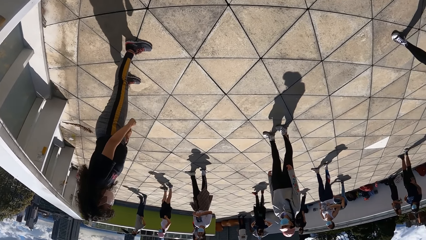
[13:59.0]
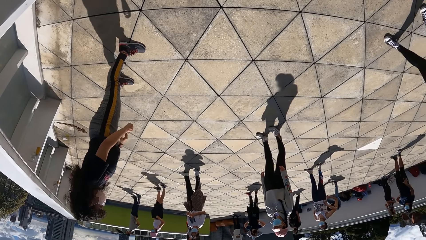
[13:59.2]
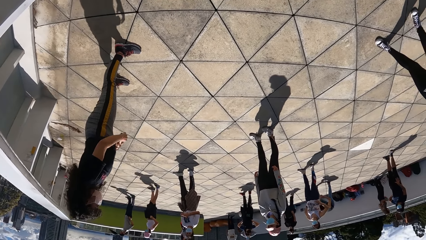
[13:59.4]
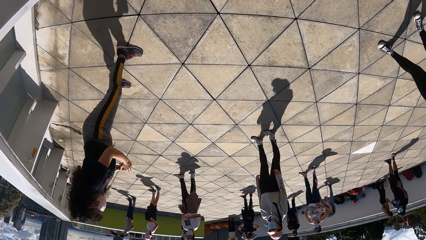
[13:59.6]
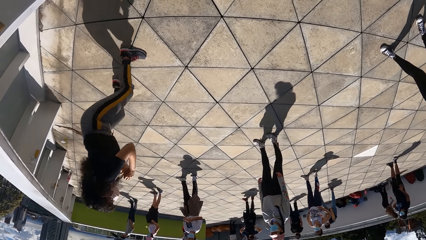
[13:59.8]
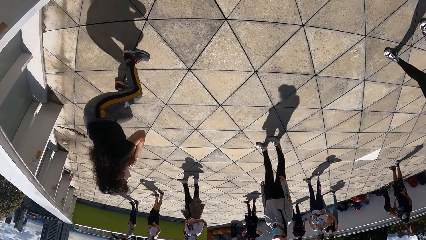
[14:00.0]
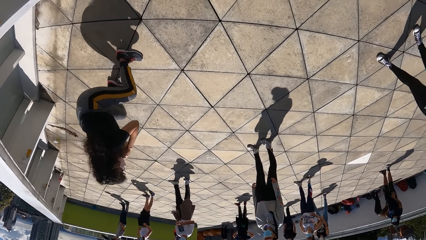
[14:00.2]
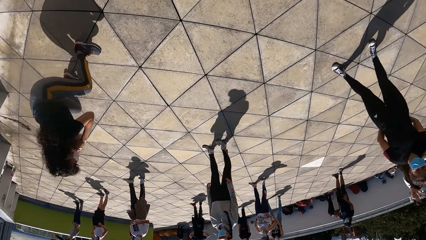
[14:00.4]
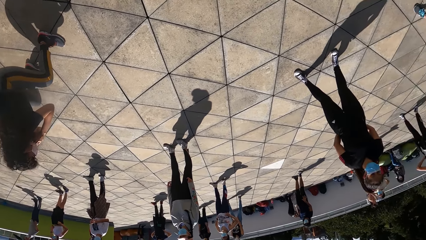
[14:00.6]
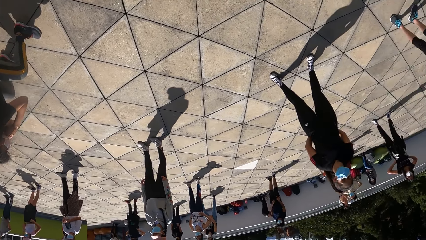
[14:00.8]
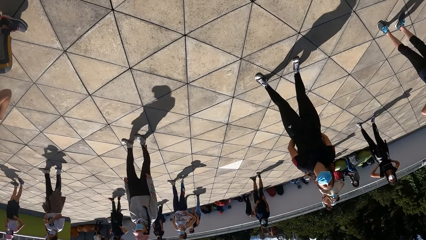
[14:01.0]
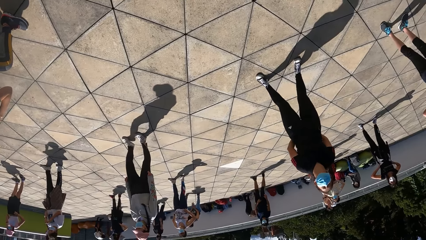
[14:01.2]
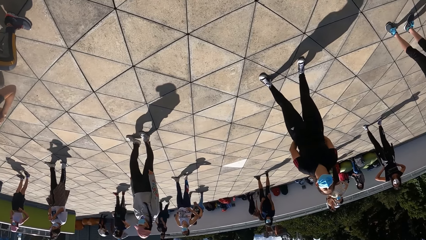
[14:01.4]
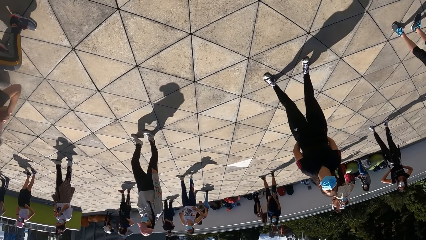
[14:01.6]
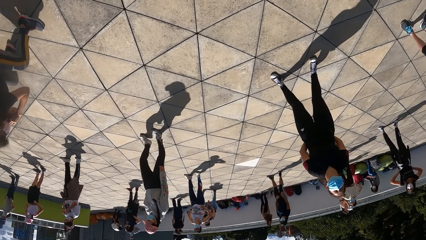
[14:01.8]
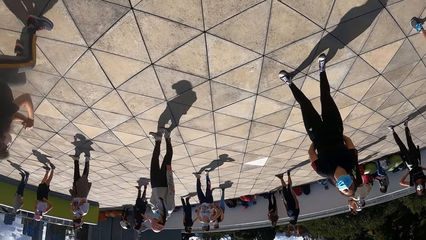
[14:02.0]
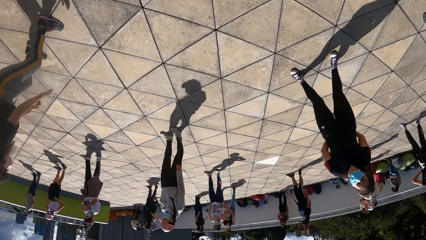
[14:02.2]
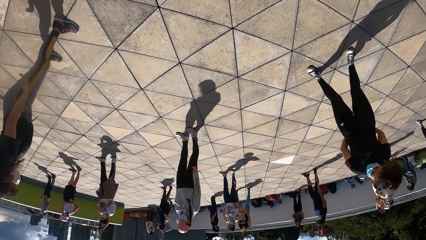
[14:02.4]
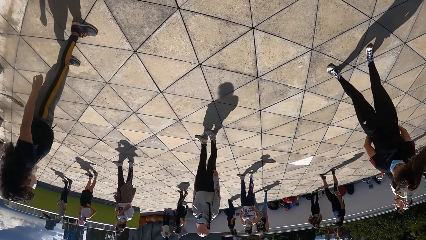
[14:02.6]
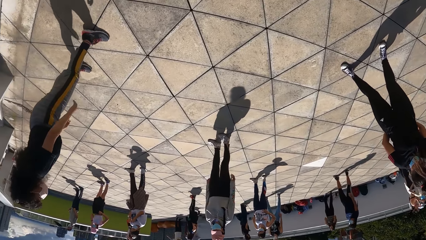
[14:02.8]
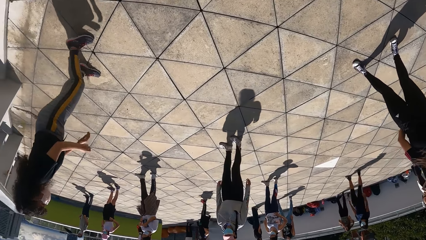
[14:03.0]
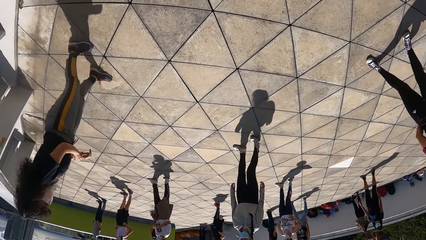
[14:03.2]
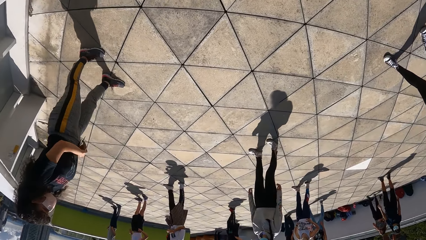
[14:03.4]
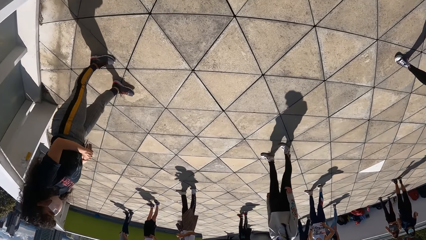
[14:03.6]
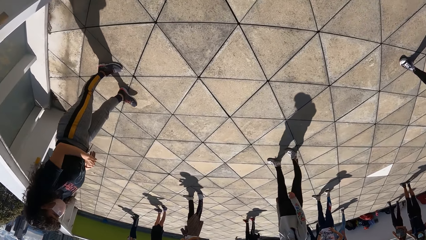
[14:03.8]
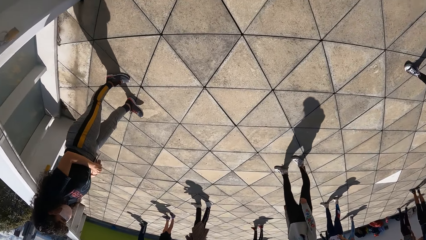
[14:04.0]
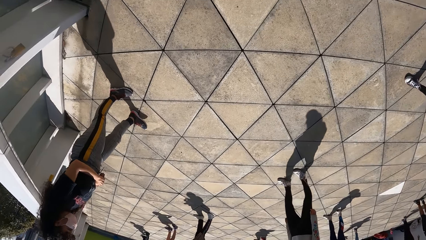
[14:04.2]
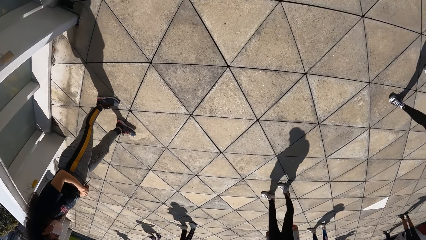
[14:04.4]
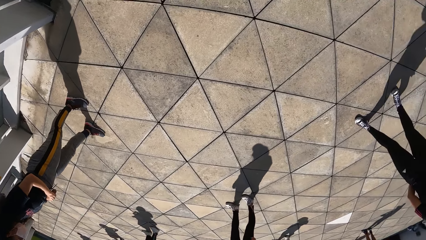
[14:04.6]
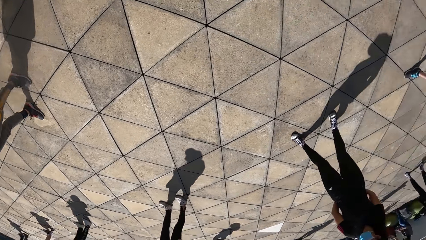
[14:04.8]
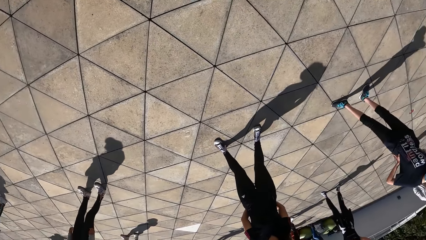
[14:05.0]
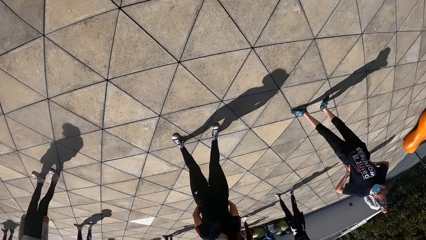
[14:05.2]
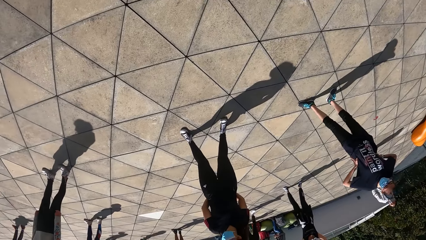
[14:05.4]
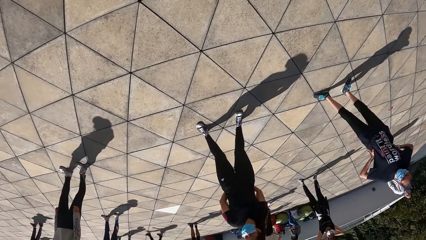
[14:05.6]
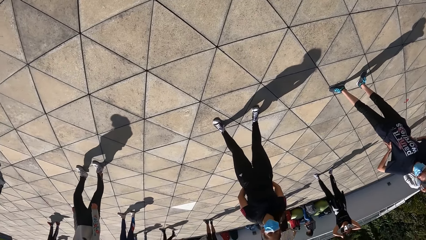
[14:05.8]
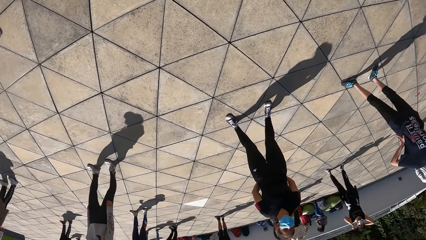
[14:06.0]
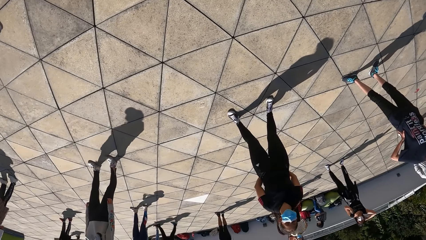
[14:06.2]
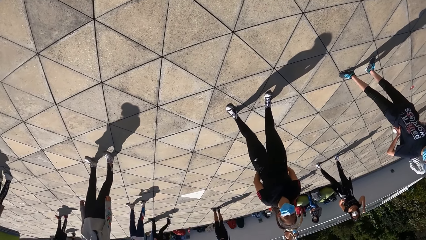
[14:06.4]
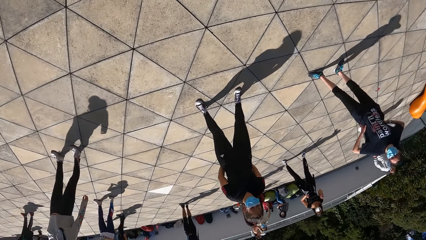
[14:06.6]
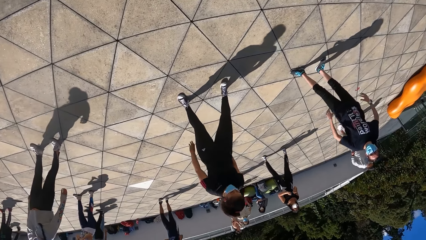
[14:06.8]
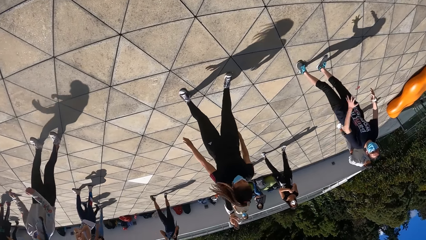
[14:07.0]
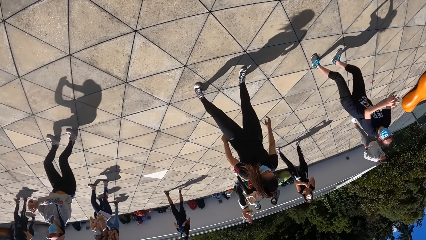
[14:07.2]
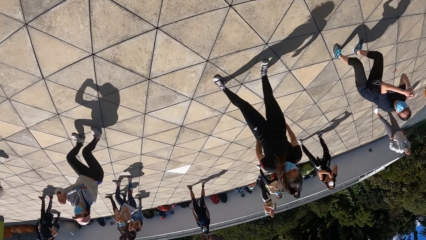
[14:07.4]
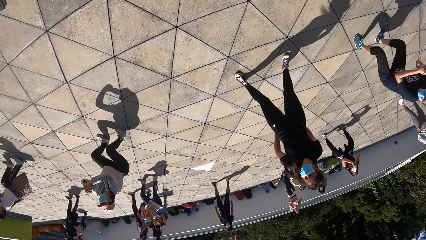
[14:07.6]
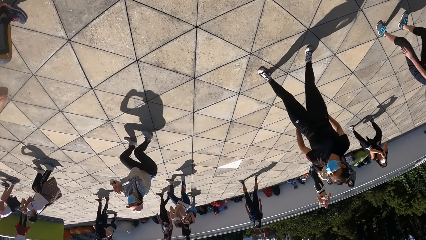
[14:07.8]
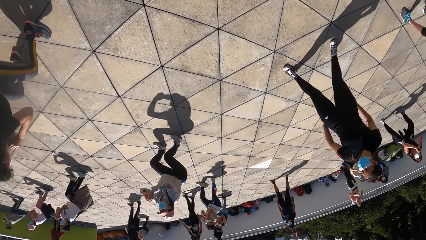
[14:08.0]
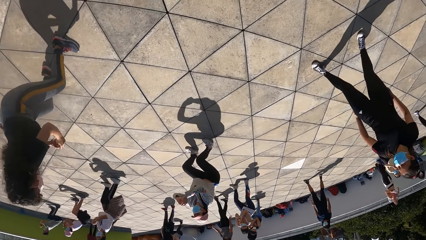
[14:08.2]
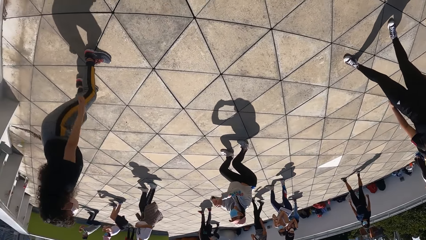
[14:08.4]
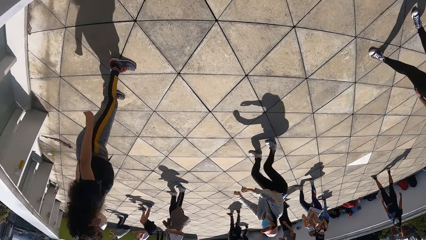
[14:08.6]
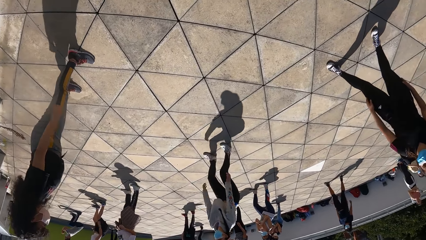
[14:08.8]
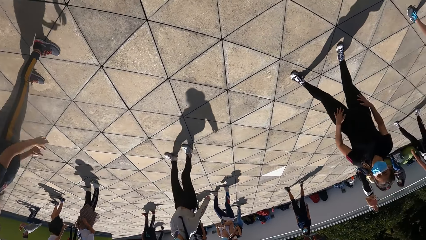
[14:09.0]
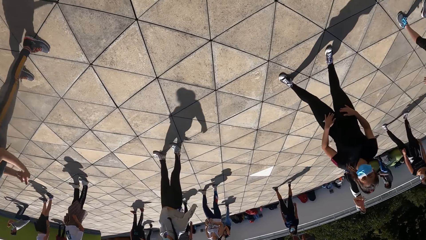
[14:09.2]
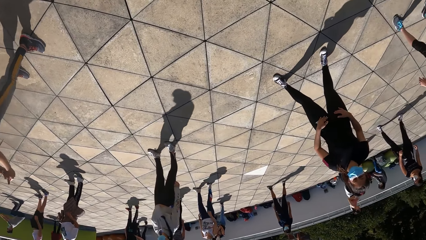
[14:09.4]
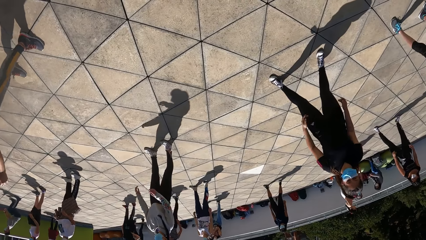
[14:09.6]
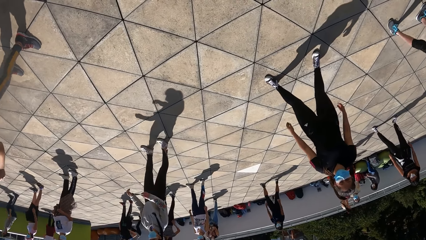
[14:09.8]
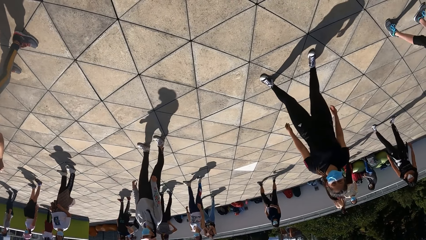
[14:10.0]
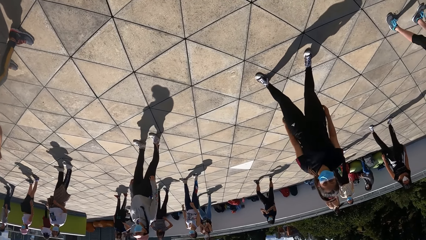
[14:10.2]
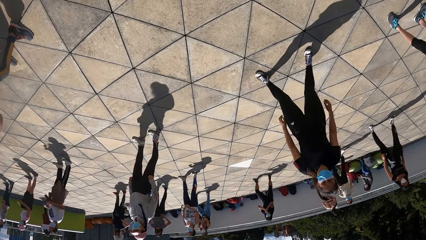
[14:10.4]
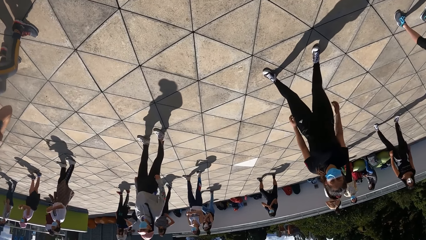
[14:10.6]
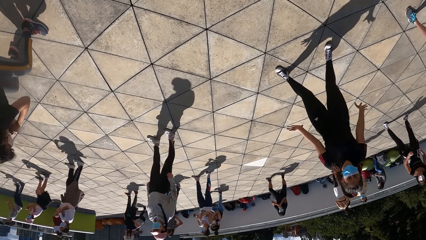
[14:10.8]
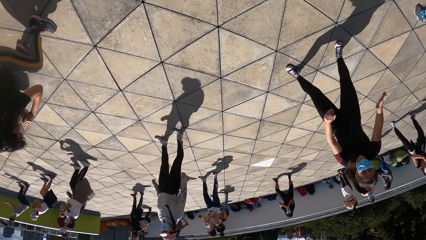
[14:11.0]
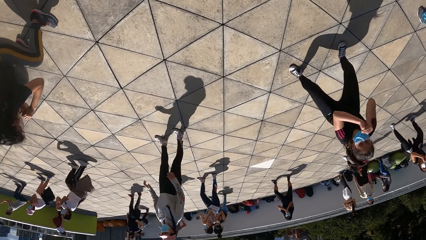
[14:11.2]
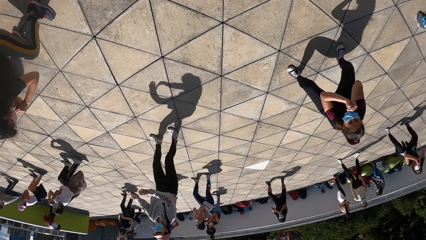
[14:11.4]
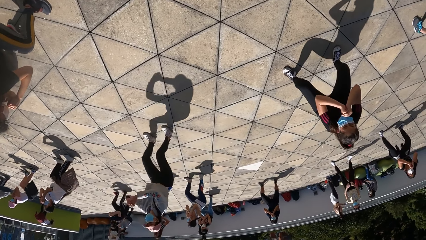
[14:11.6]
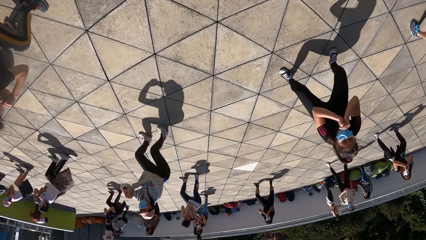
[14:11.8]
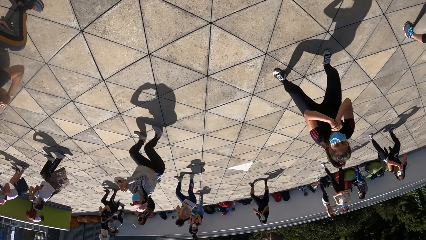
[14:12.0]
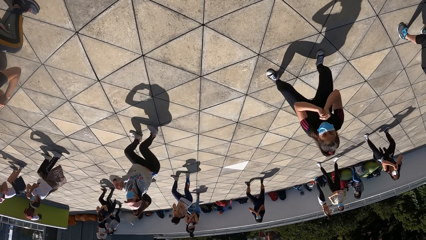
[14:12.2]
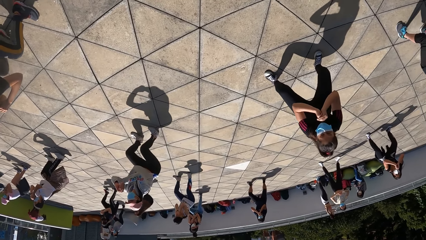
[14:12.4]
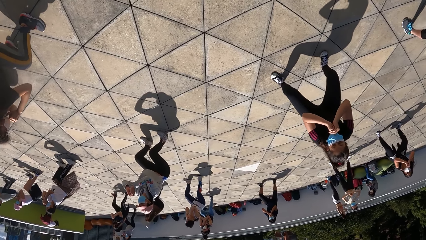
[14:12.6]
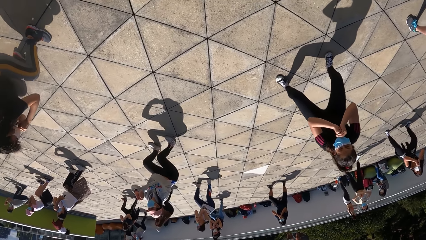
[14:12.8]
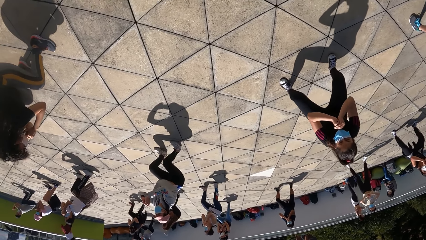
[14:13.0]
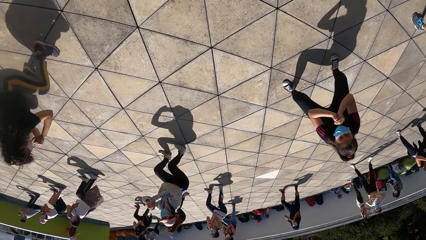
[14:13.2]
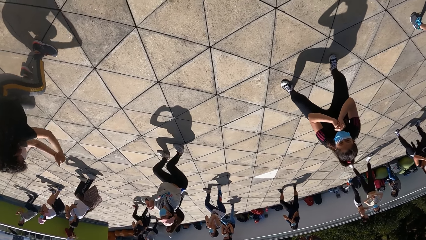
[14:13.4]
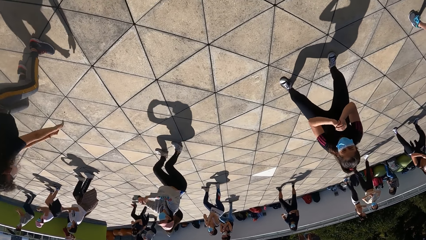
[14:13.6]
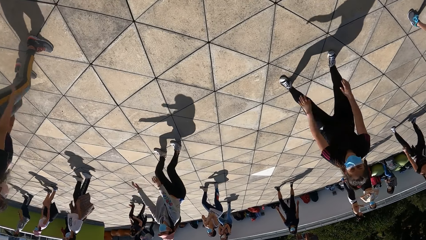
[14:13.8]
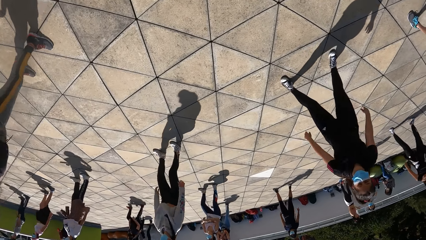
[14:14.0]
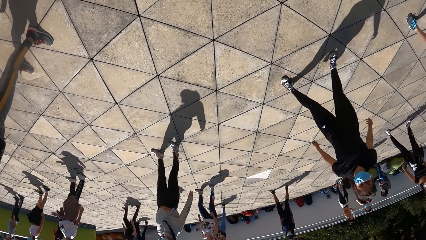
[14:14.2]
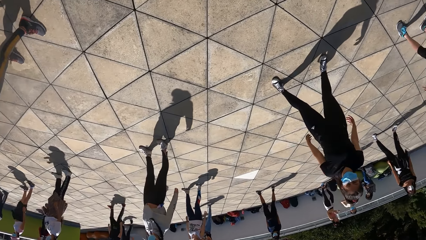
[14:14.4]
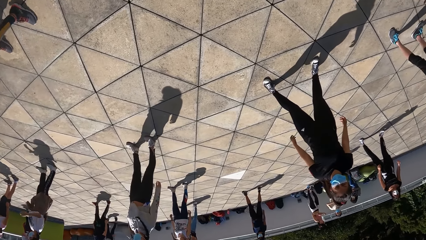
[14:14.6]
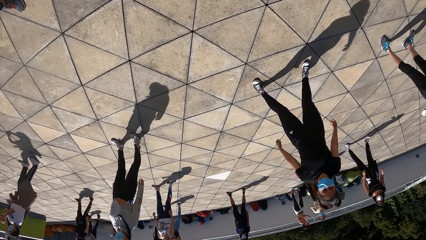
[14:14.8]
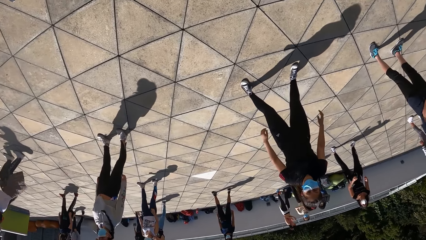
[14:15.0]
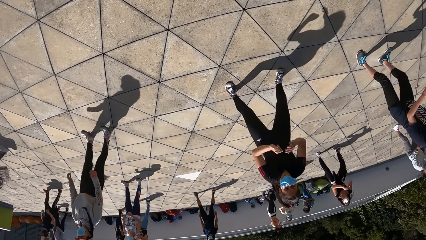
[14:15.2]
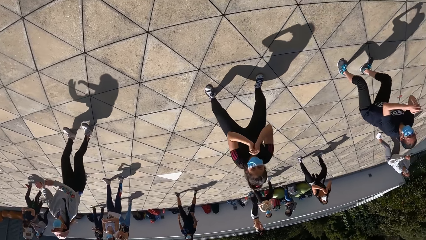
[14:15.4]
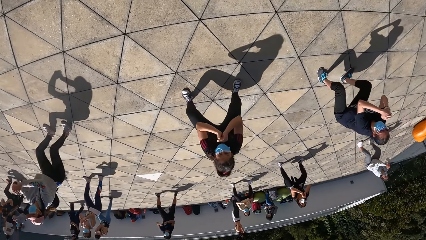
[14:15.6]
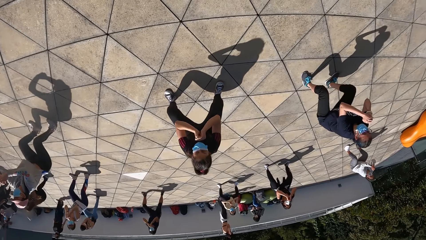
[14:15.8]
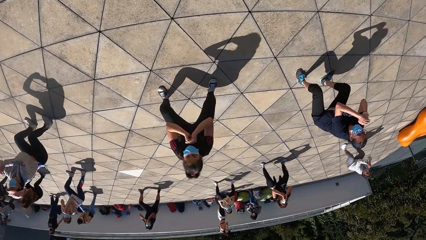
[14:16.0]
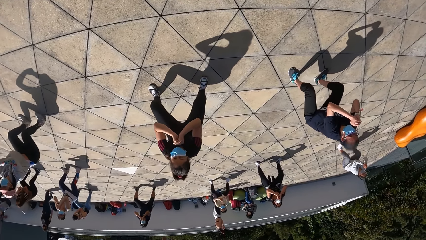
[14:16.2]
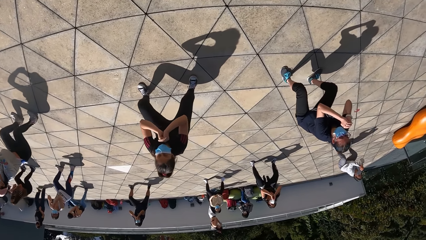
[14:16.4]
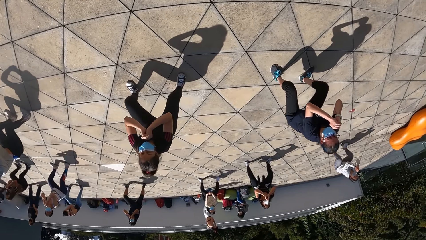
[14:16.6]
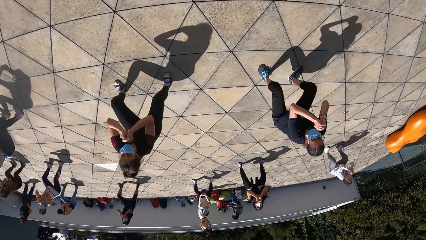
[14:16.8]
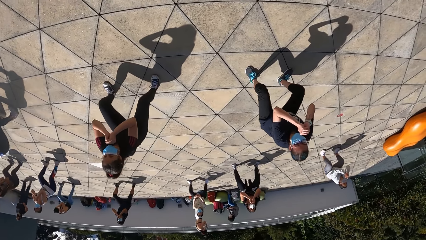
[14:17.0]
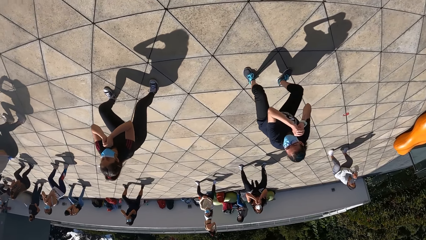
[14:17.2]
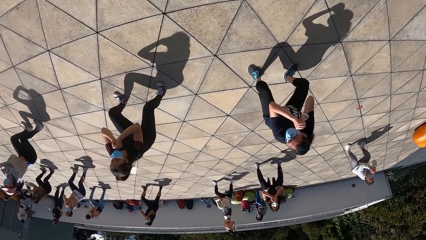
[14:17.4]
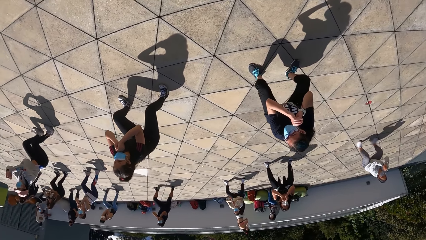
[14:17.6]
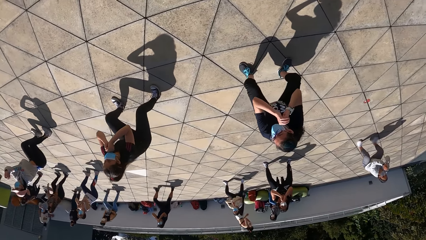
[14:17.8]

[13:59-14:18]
The group of people exercises on the rooftop.
